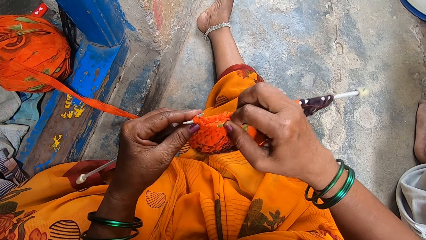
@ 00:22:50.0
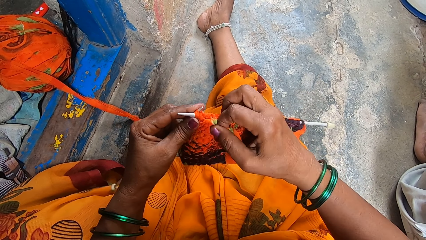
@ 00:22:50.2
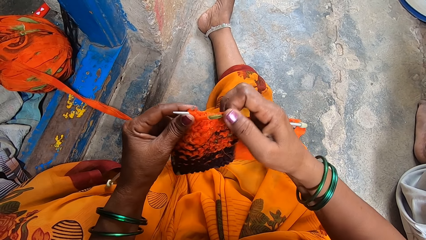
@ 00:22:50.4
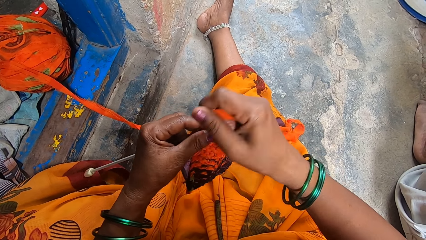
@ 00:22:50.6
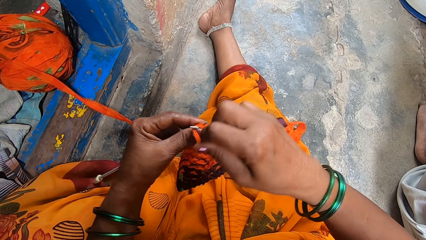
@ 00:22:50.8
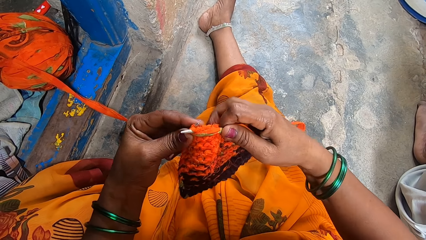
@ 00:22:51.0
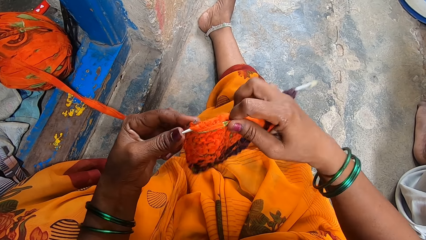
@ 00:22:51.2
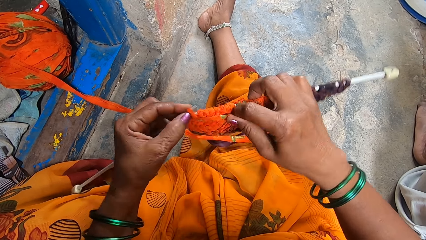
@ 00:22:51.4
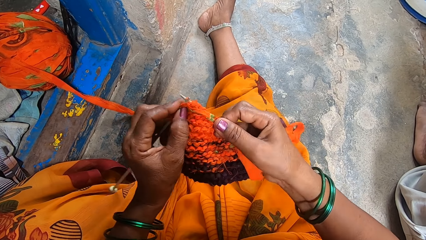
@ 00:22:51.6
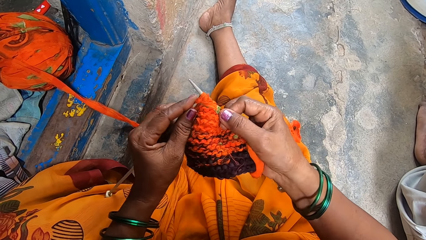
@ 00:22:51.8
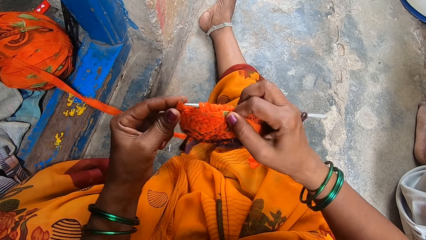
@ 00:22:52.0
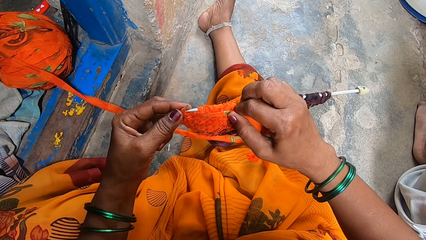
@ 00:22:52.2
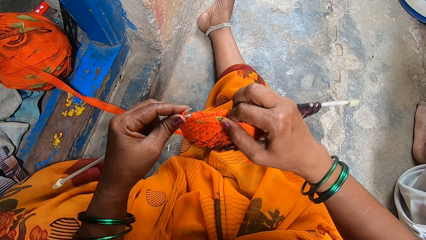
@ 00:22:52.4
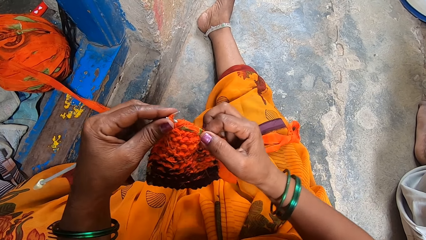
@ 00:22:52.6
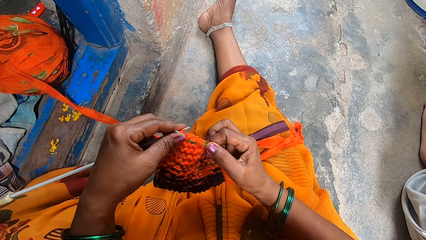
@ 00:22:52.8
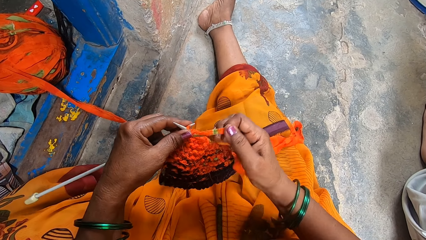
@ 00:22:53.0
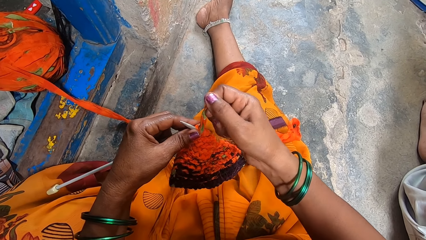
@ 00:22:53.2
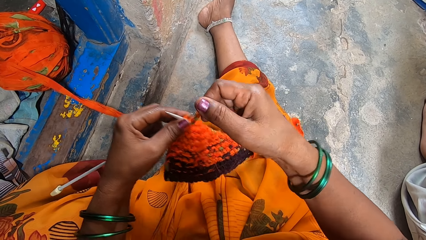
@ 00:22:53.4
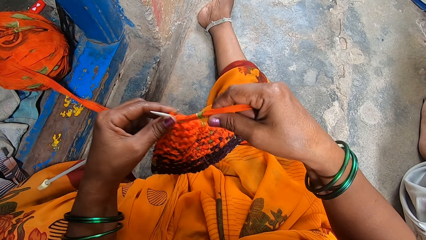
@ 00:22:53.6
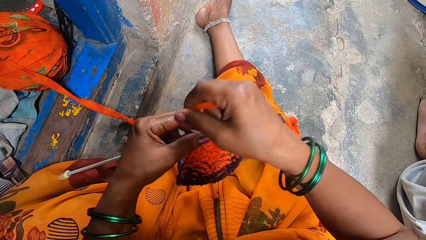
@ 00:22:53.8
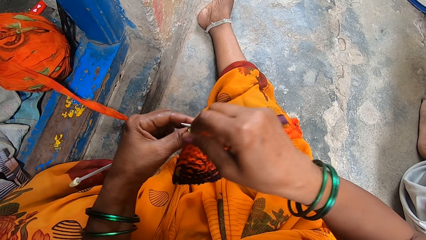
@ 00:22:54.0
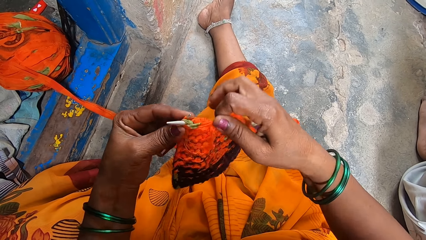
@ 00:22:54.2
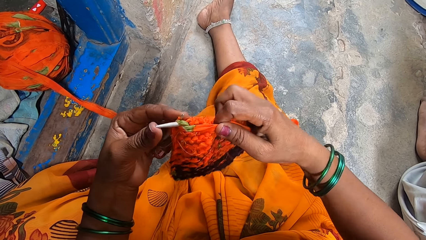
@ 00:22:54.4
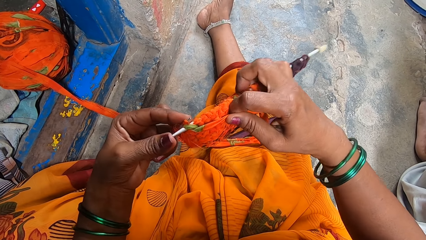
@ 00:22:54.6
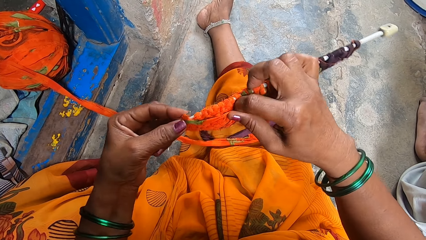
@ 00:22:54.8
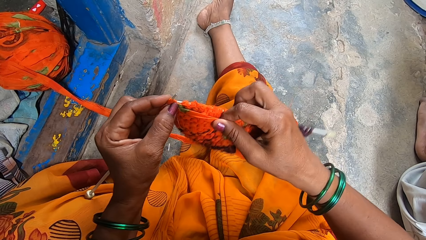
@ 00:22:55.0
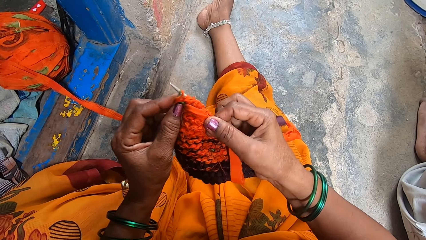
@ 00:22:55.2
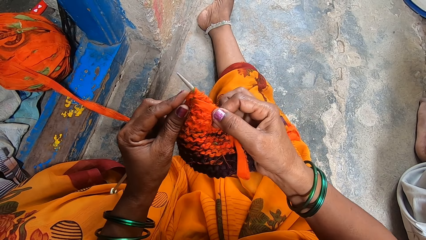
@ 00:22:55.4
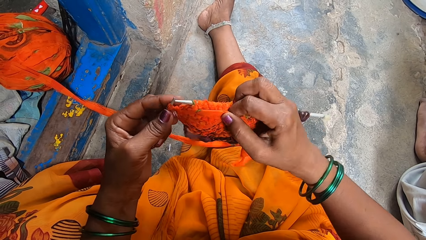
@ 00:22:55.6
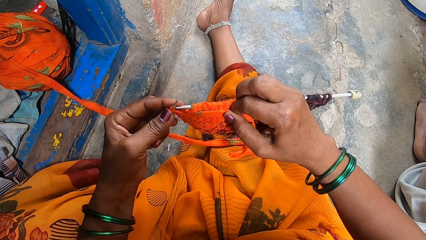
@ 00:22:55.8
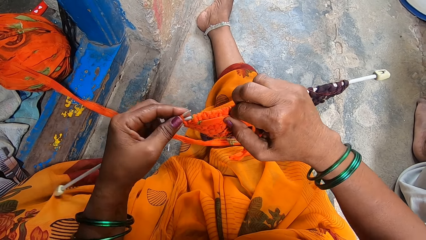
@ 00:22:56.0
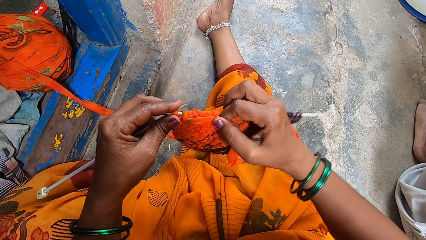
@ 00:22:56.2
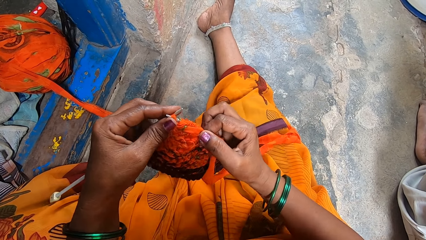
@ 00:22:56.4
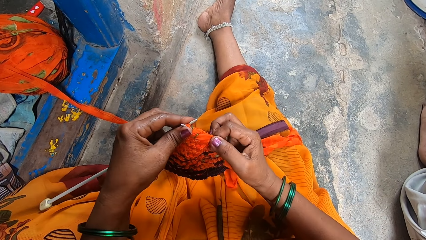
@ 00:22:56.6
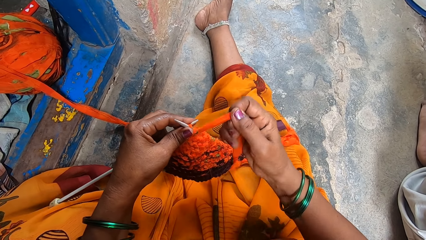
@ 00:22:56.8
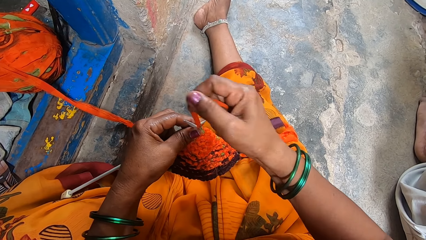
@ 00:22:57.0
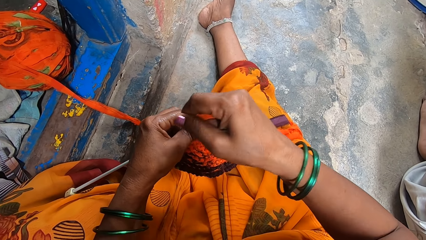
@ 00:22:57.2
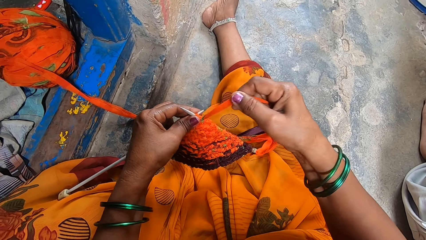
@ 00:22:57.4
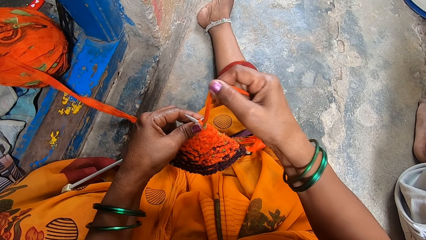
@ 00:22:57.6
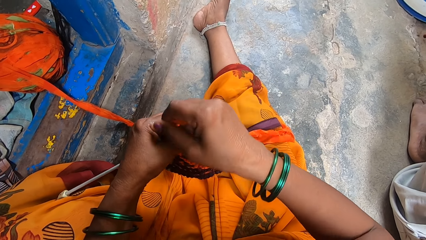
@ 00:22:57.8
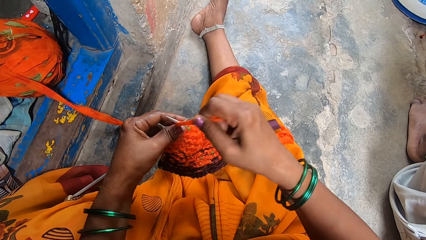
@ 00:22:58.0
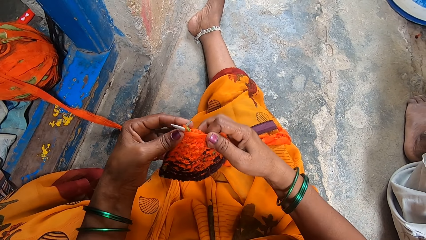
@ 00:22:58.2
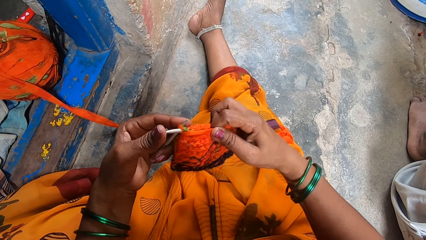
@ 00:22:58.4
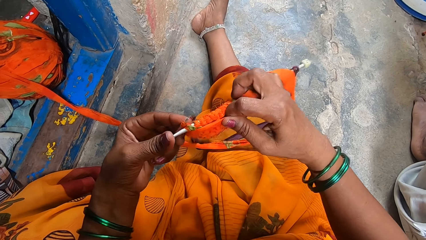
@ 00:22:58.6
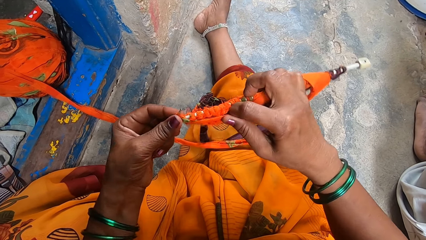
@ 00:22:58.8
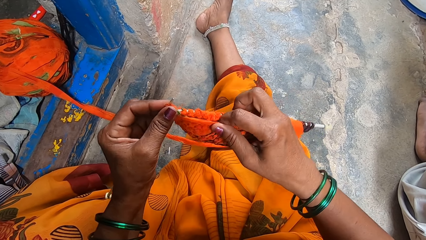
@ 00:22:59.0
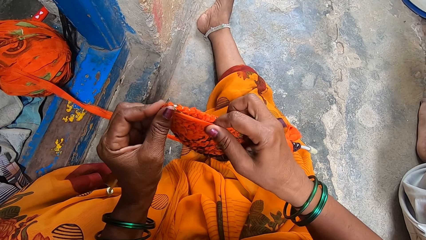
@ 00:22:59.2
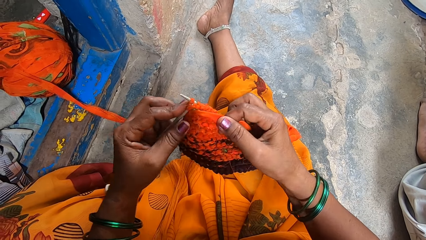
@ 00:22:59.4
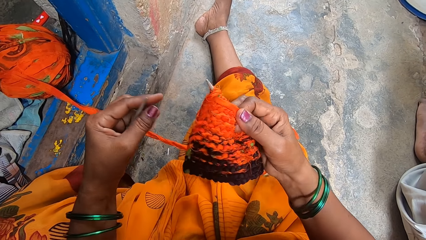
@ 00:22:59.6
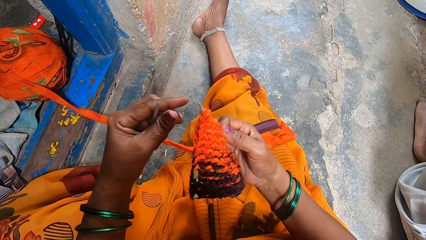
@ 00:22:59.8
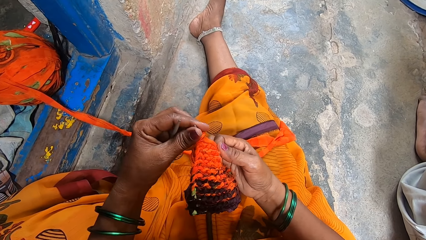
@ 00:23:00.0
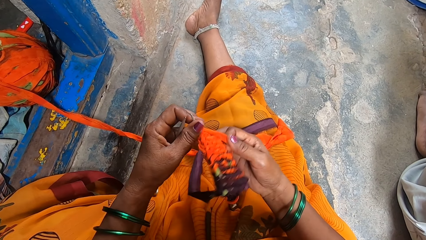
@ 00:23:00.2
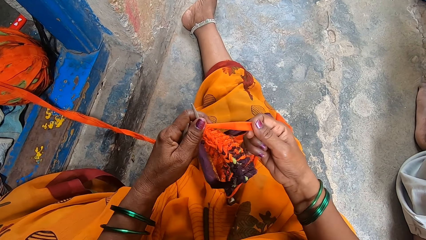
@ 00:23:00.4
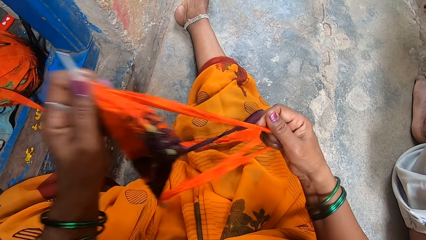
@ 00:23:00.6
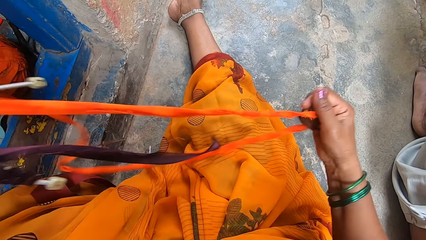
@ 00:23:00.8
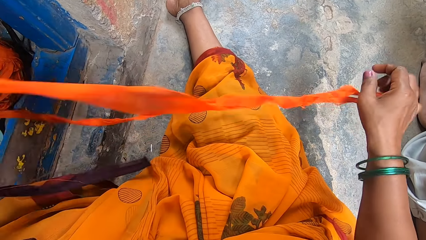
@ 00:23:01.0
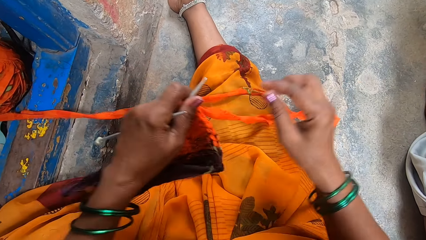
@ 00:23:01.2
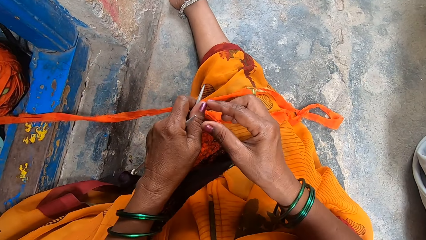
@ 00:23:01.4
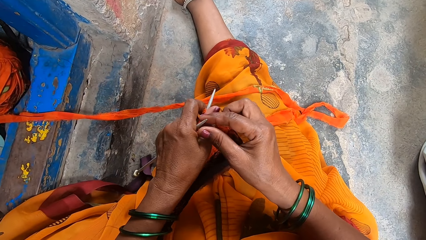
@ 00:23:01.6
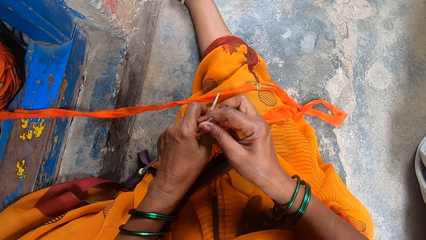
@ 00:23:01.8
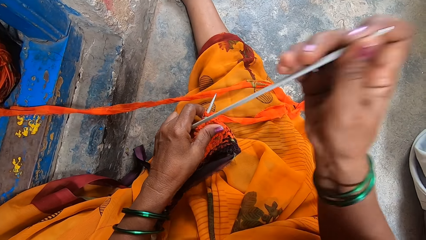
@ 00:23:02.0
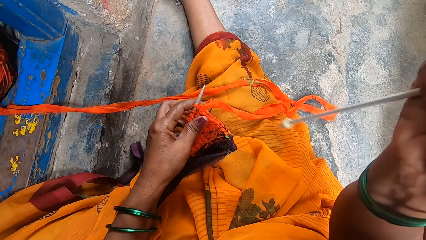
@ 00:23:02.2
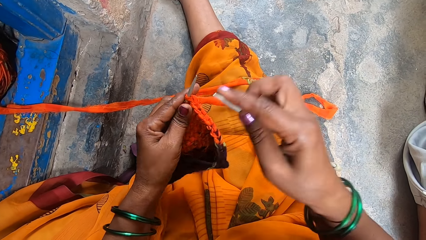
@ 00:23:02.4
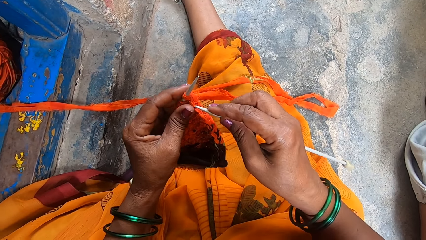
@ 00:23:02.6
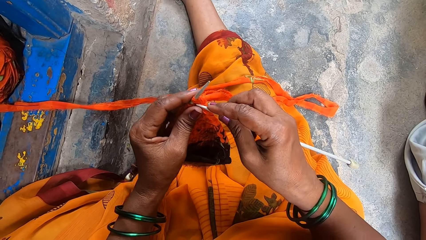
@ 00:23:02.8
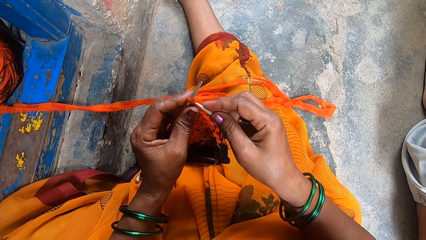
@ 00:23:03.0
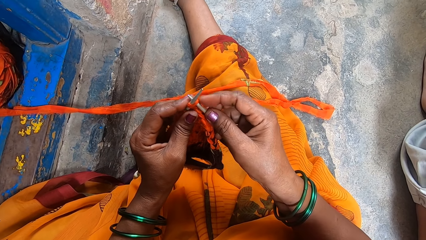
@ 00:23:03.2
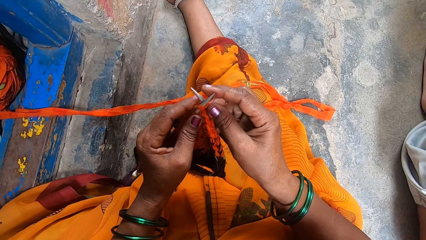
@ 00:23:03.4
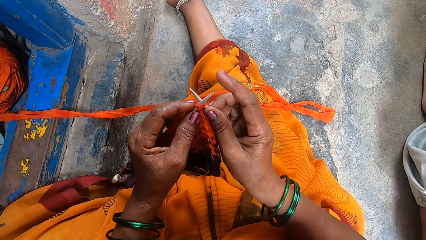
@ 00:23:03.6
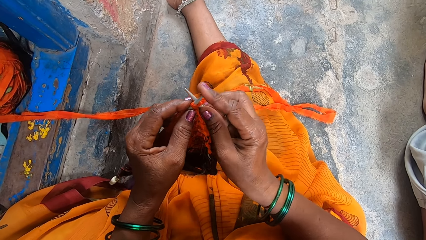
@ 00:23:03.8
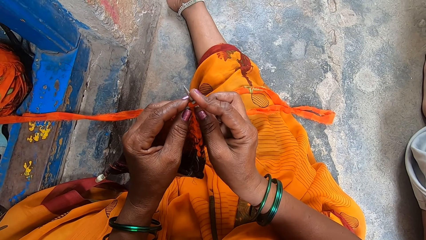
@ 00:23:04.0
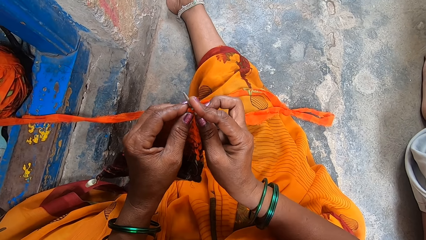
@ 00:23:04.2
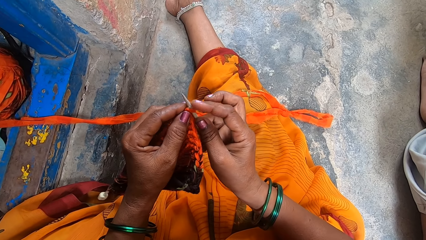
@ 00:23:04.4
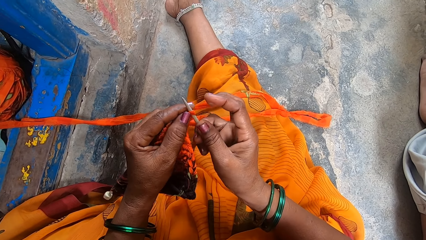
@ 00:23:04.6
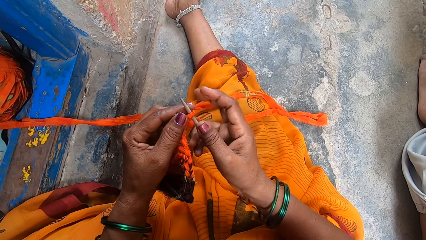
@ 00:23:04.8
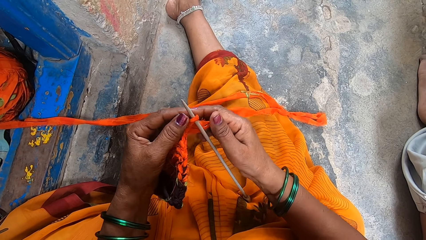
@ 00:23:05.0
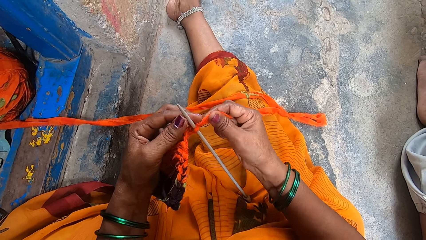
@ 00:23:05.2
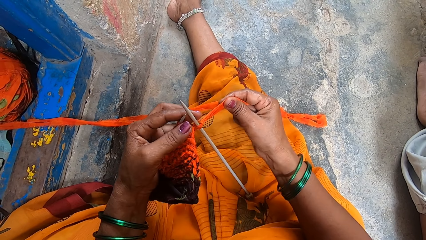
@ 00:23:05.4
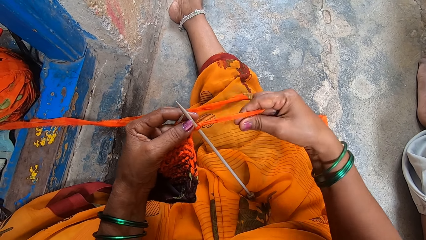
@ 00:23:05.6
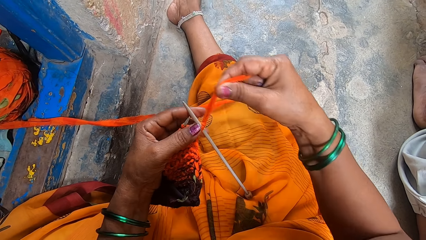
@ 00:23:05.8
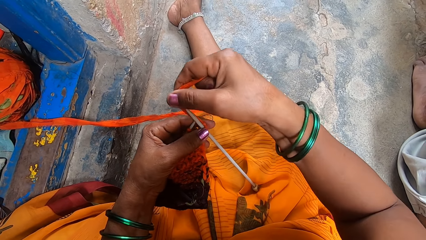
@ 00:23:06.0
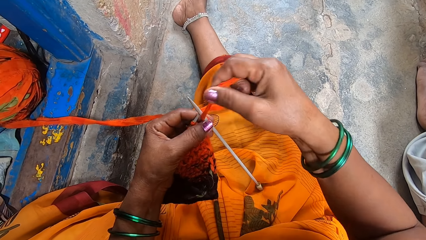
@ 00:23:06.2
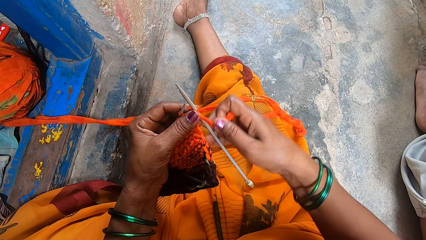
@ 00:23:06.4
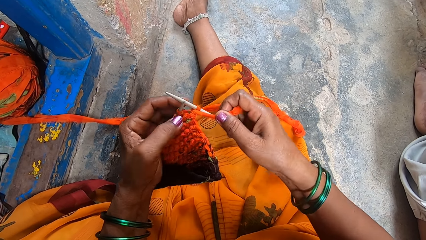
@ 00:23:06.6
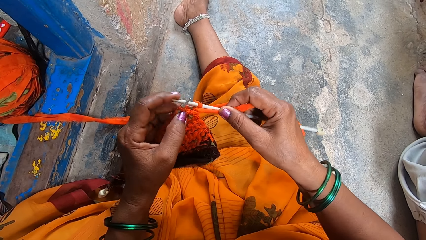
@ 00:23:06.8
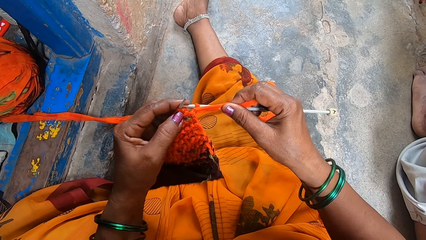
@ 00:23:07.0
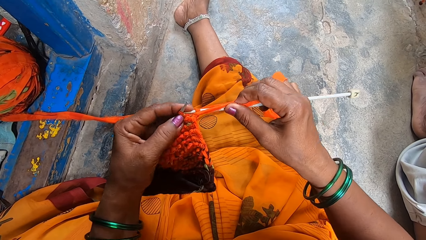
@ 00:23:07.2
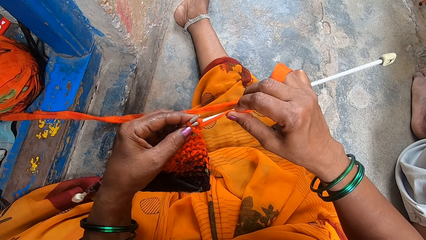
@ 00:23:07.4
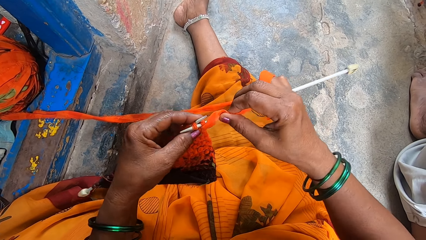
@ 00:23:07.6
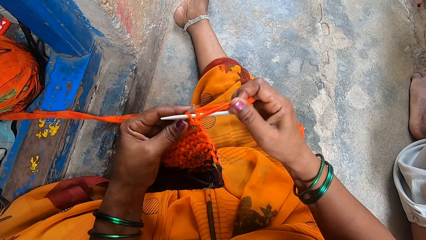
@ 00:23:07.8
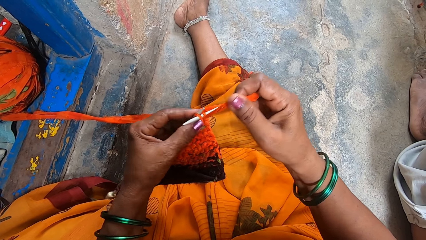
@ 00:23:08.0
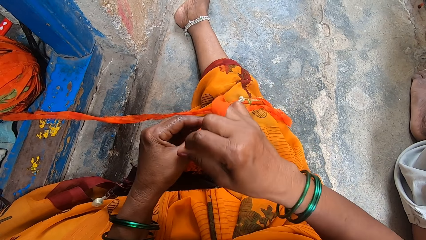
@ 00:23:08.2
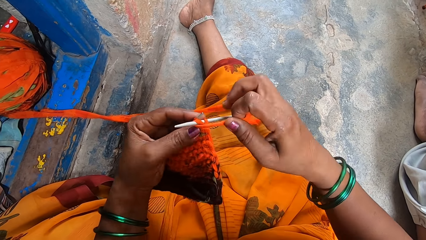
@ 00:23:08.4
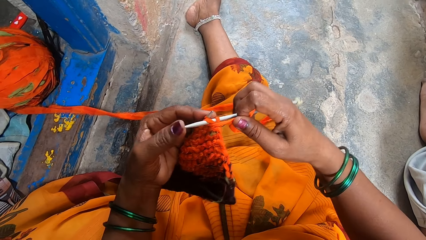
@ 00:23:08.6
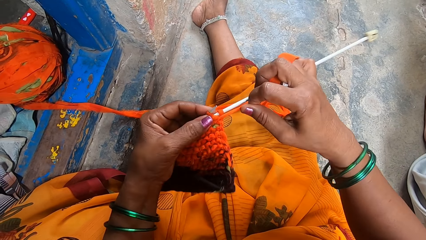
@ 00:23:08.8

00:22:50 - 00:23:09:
The camera wearer pulls a cloth. They adjust the thread. They pull a knitting needle. They insert the knitting needle in the fabric and knit the fabric.
